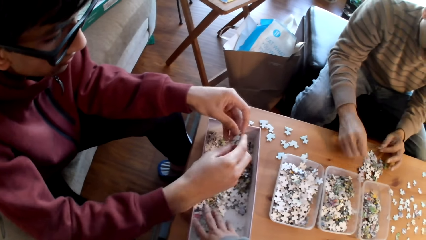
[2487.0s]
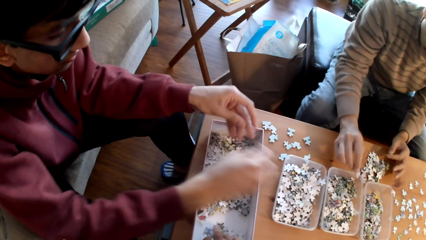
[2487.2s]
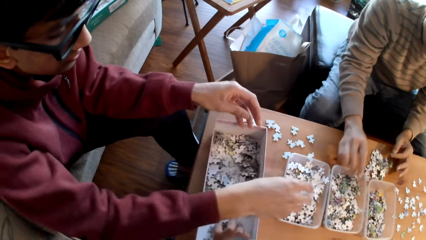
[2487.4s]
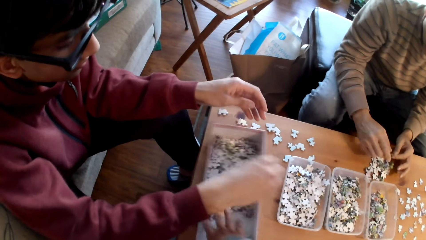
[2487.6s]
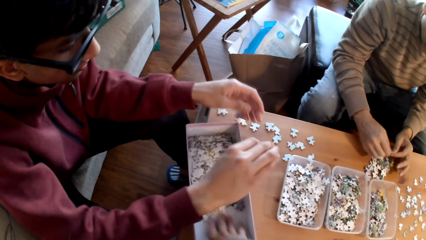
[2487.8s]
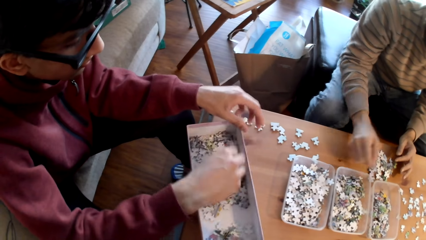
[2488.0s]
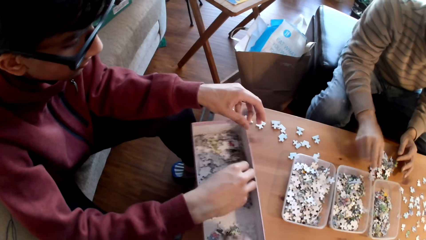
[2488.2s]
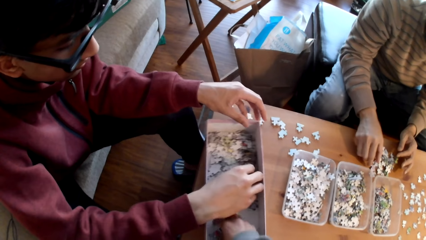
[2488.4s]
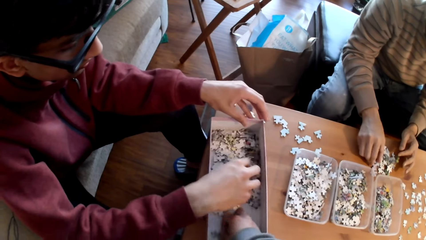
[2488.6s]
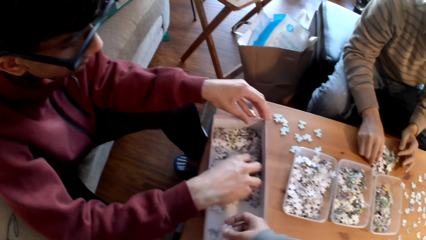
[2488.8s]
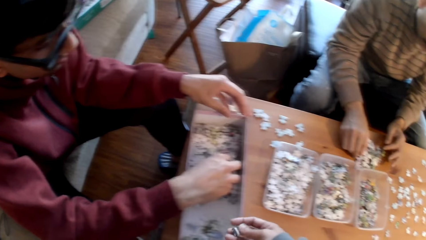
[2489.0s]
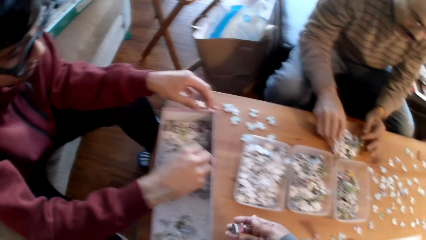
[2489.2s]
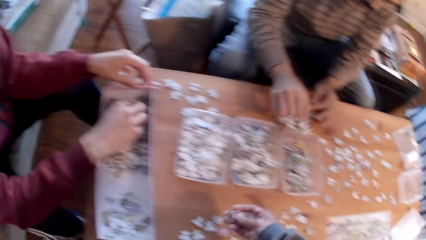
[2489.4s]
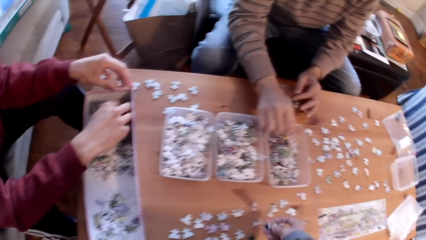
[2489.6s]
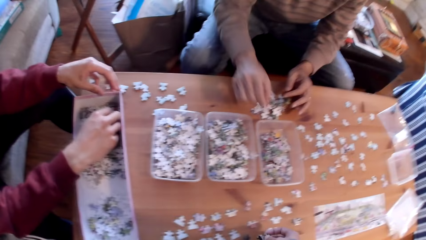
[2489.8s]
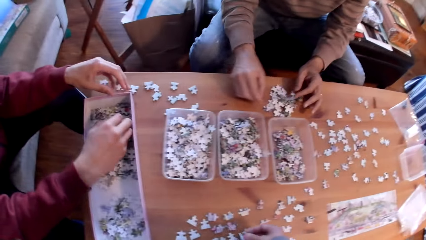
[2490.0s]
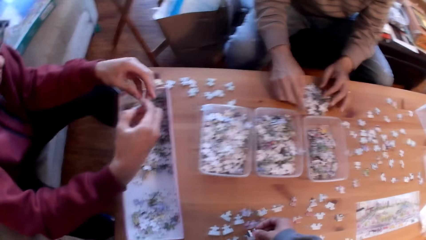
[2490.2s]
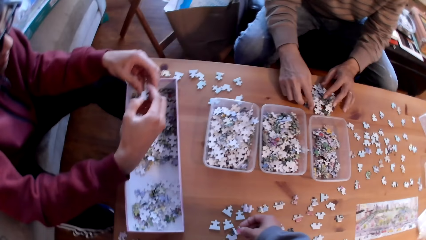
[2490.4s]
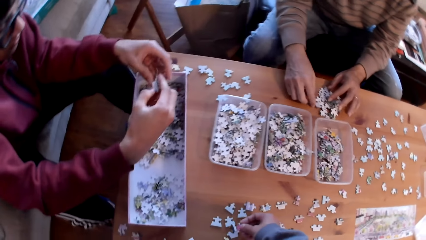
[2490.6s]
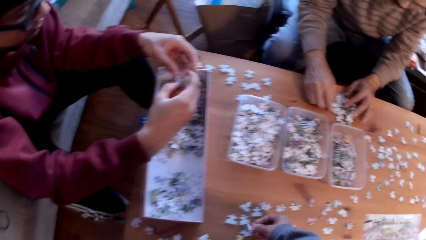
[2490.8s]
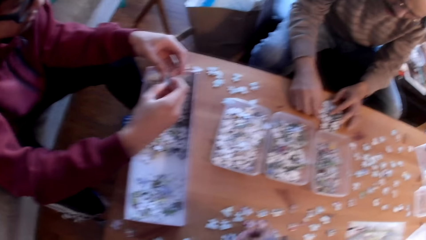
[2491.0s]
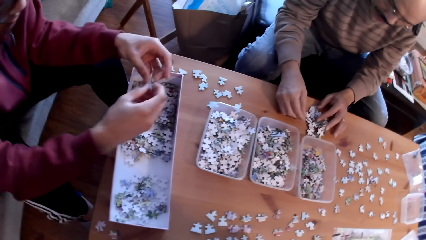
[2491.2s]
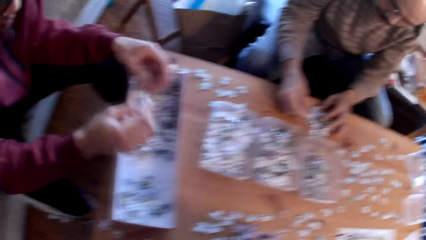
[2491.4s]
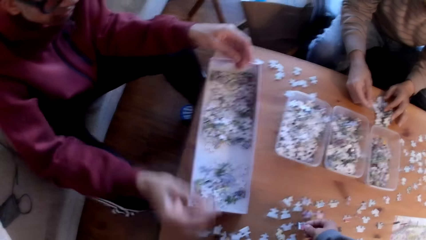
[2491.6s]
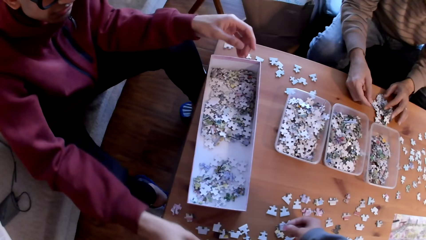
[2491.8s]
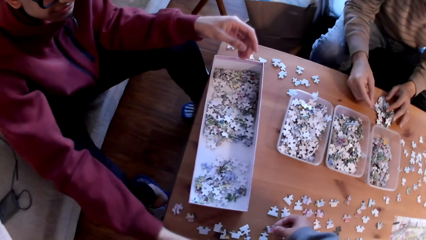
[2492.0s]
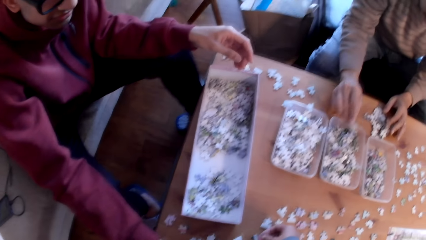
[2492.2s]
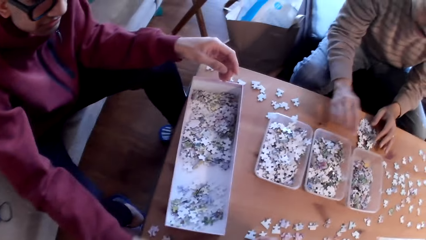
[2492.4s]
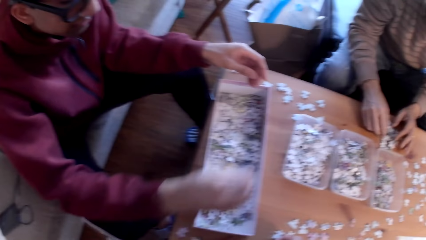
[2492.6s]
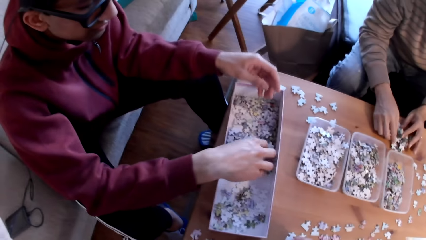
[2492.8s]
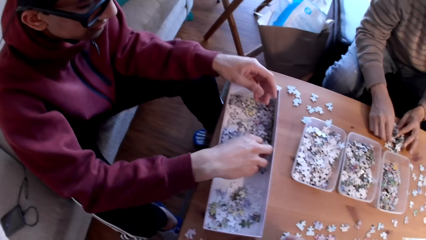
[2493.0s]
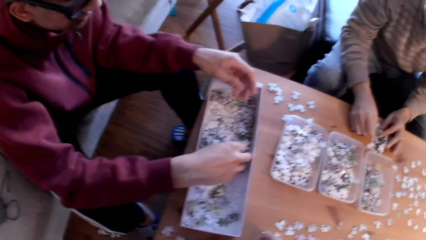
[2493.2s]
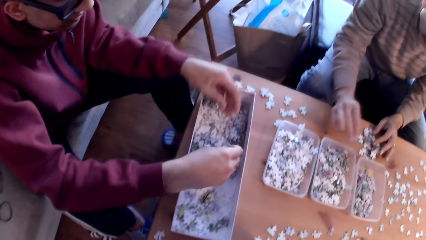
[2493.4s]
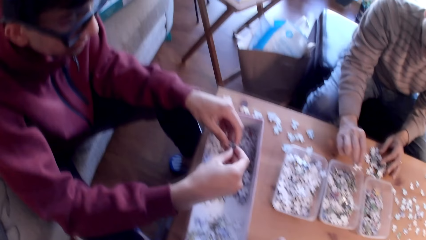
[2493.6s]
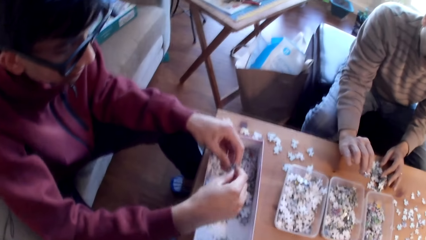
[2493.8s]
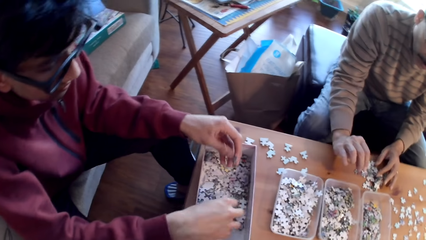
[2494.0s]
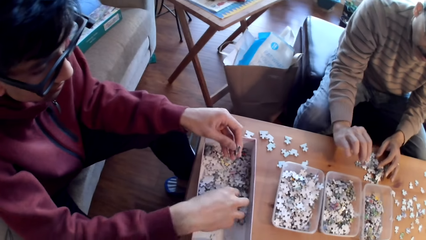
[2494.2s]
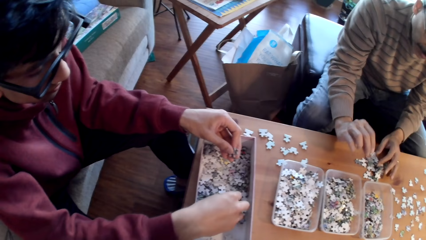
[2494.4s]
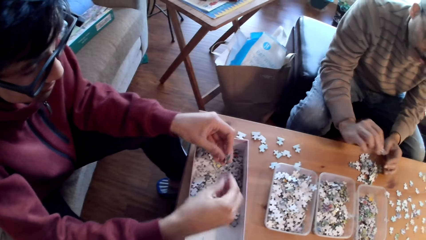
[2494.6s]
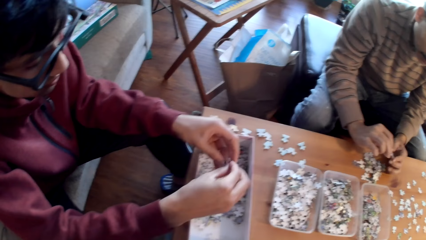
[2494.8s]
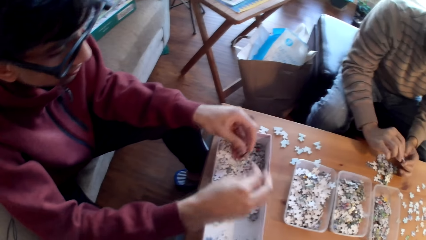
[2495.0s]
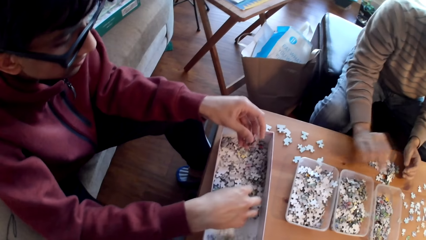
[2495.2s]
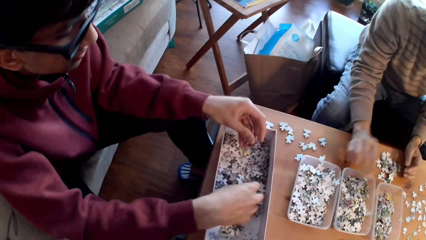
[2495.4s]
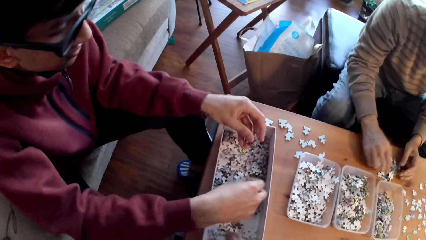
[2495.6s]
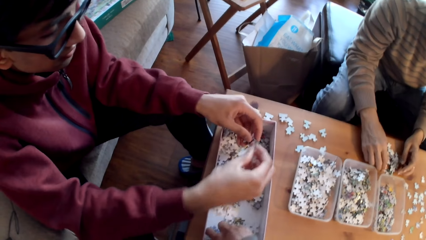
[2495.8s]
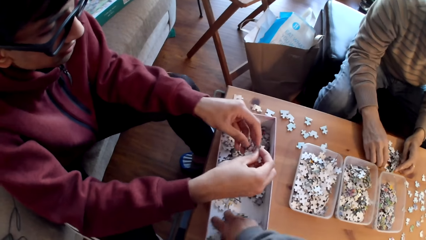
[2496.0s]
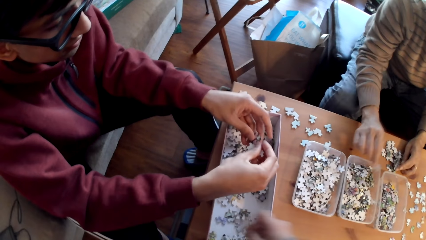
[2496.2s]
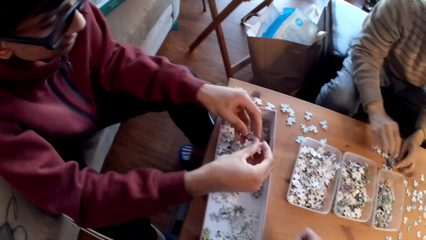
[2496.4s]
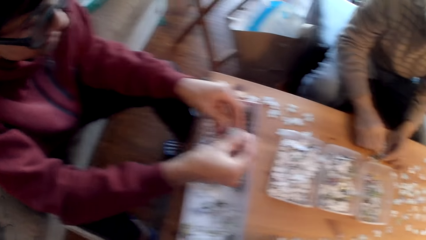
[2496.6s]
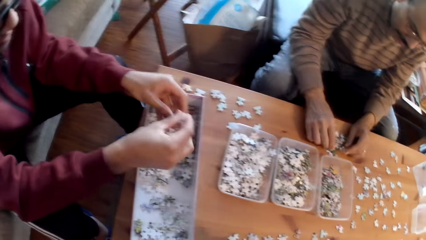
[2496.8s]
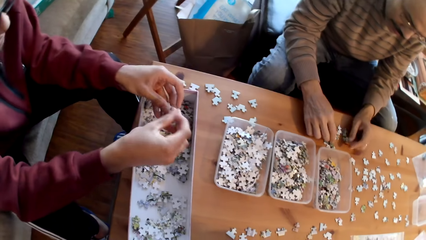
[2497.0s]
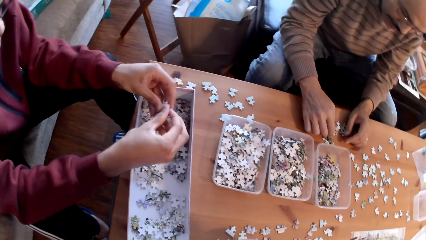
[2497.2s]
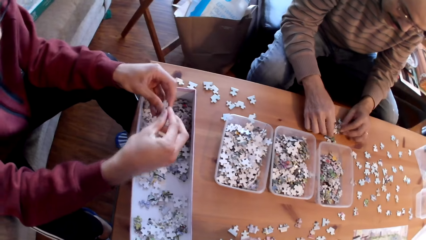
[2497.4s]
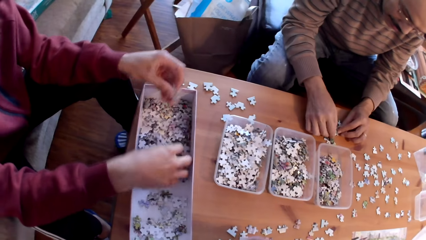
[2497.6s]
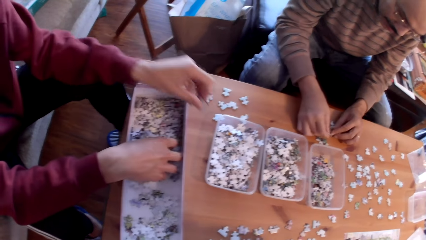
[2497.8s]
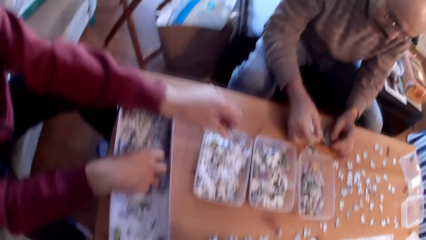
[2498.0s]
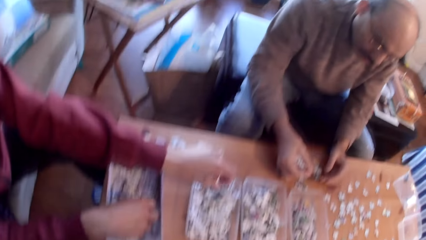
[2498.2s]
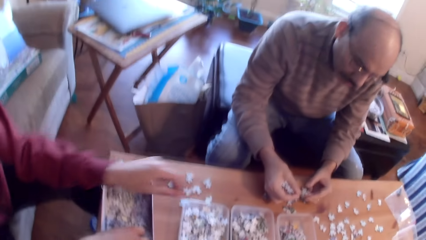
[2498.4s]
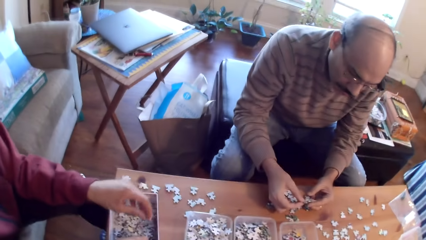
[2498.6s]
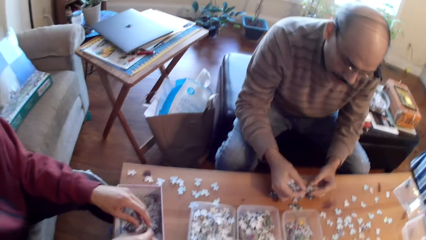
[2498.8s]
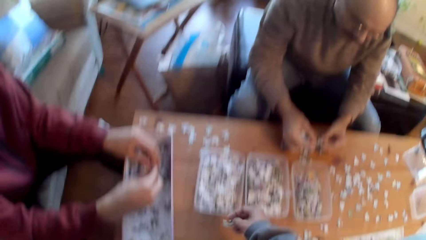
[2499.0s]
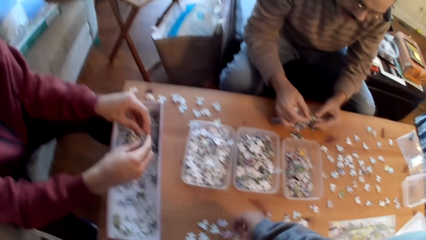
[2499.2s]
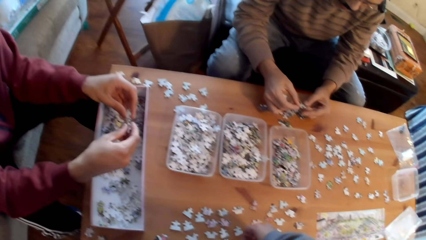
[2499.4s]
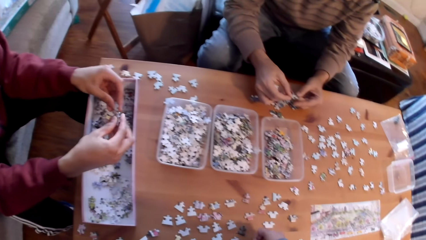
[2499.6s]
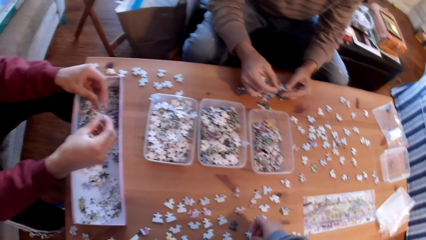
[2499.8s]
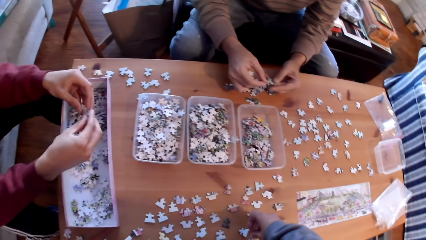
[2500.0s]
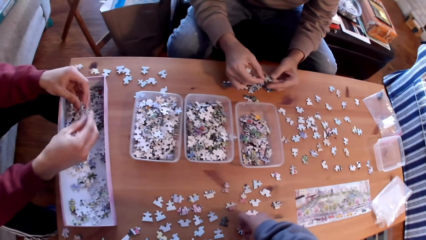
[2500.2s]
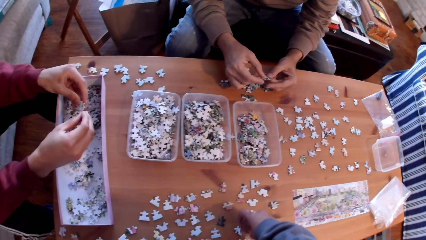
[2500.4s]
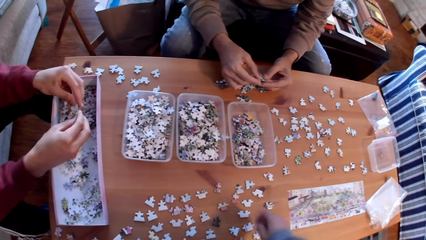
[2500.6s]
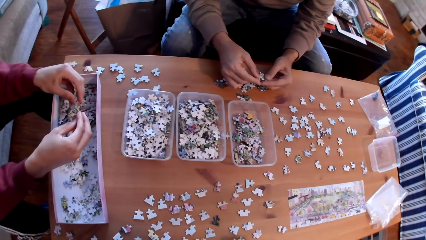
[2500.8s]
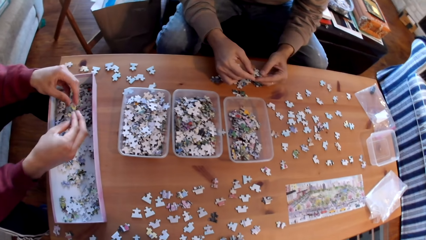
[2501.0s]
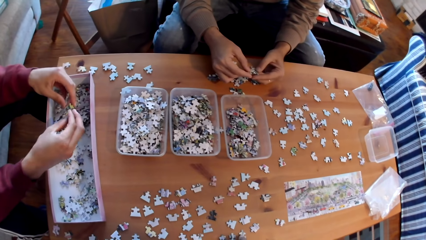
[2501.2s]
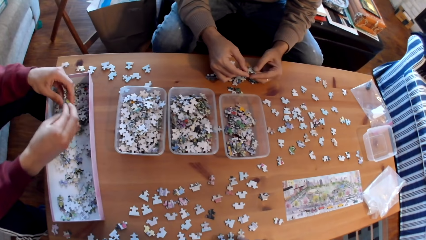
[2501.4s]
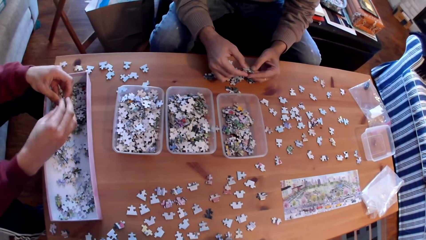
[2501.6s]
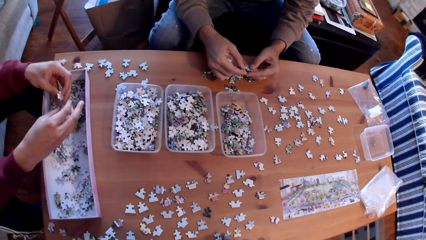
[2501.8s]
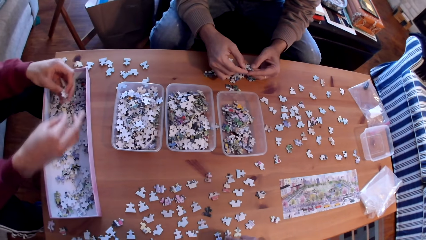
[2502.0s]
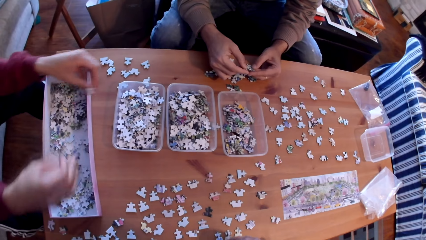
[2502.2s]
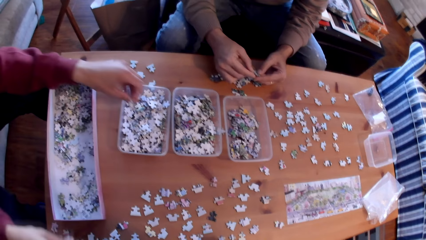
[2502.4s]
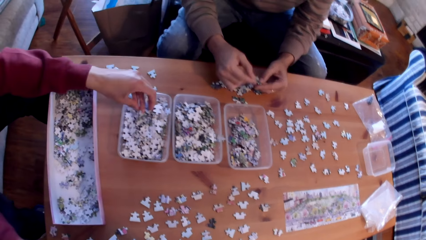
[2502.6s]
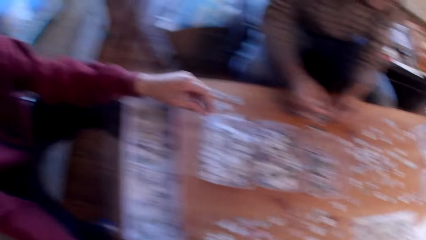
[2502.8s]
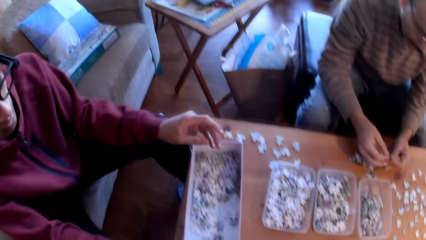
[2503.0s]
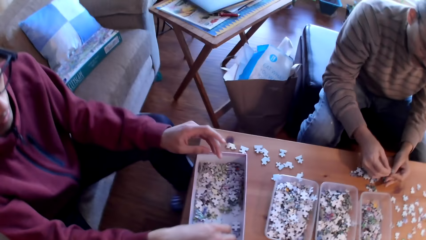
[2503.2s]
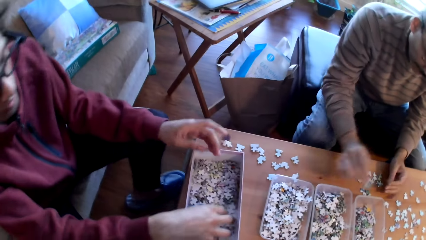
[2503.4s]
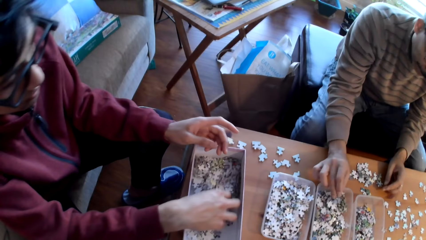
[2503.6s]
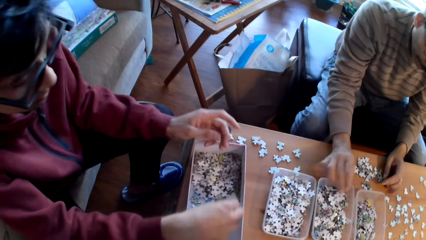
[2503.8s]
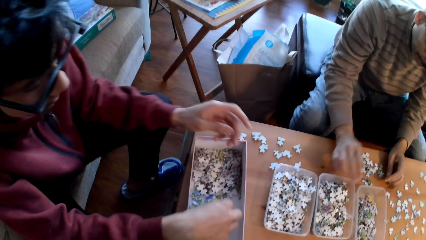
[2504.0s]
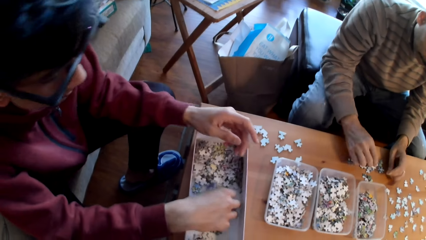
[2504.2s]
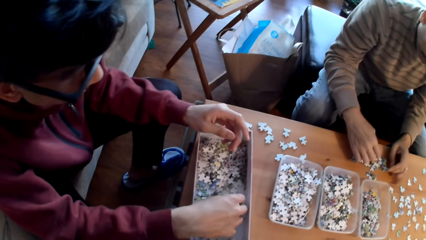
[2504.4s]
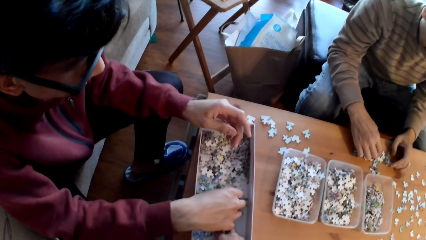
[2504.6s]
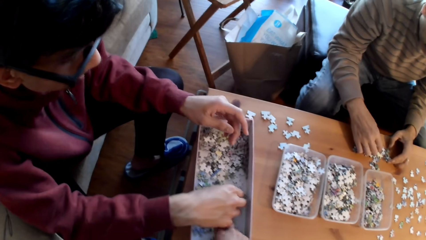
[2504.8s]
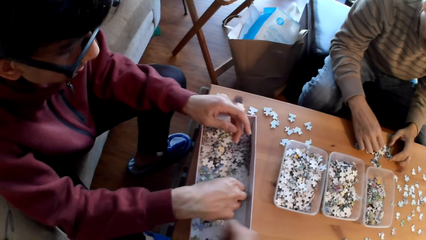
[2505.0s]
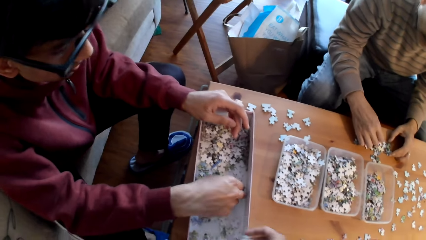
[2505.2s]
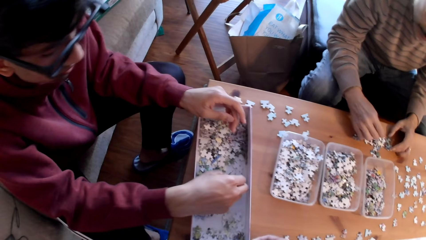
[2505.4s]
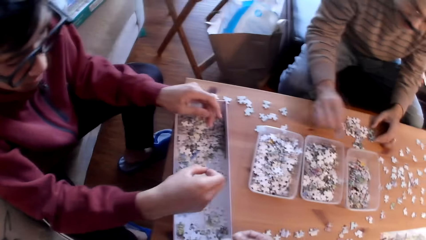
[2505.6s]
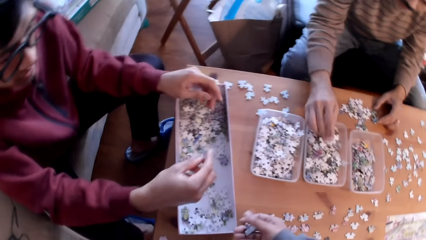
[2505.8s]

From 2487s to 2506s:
A man puts a card in the tin. Another man collects cards from the box. The other man puts a card in the tin. The other man puts a card in the tin again. The first man puts a card in the tin. The camera wearer looks around.
